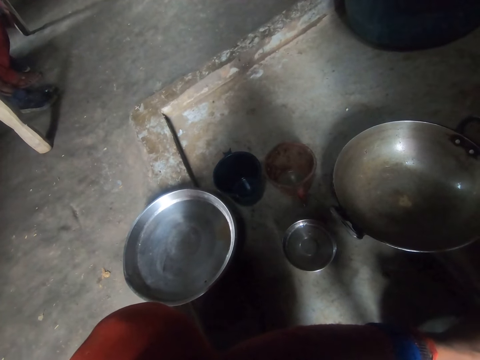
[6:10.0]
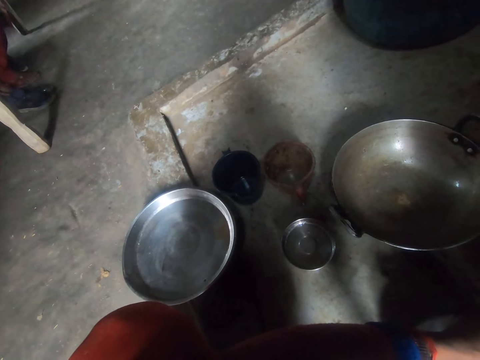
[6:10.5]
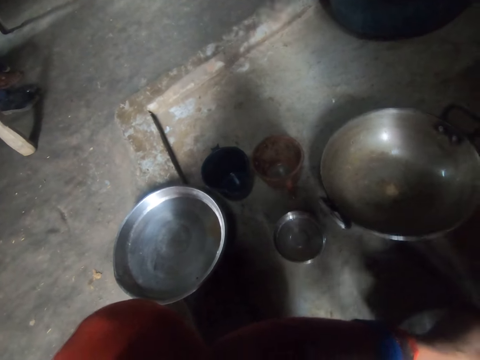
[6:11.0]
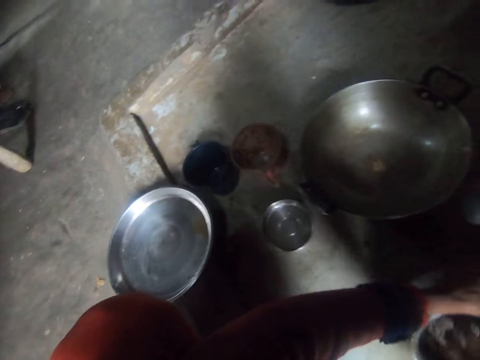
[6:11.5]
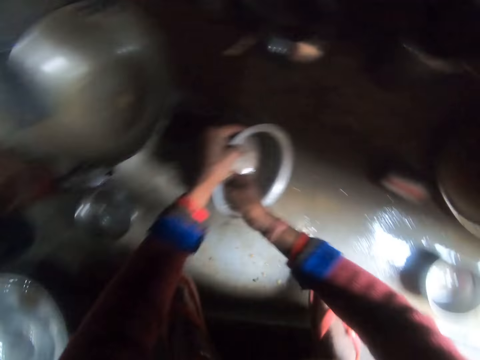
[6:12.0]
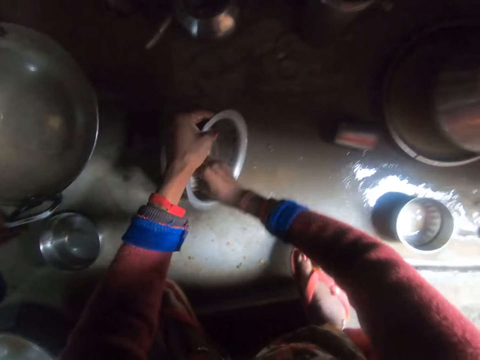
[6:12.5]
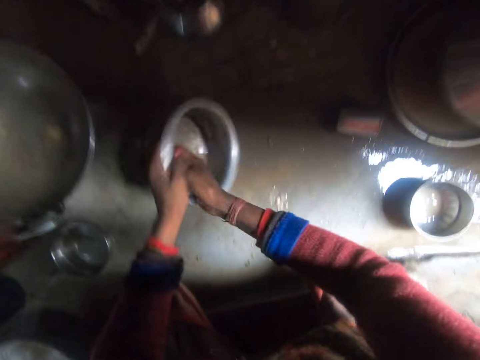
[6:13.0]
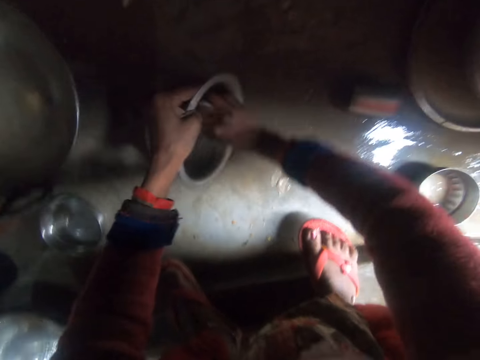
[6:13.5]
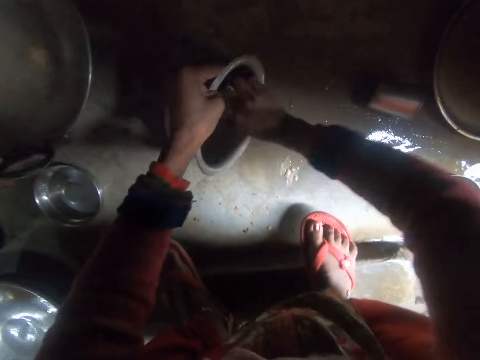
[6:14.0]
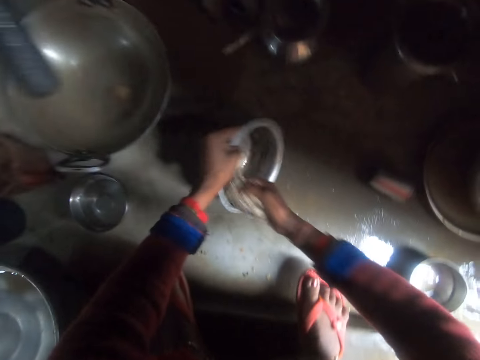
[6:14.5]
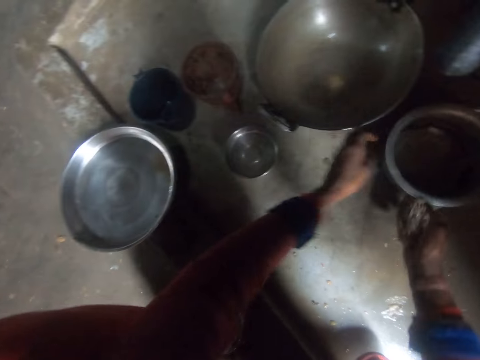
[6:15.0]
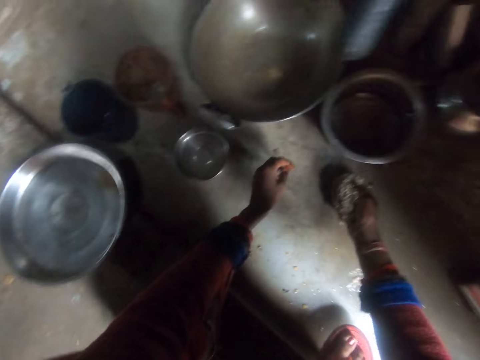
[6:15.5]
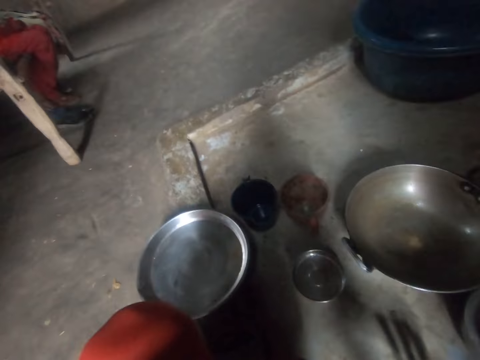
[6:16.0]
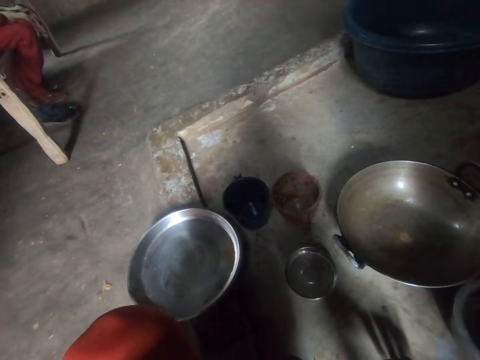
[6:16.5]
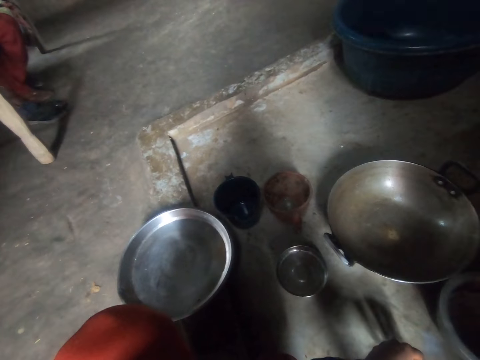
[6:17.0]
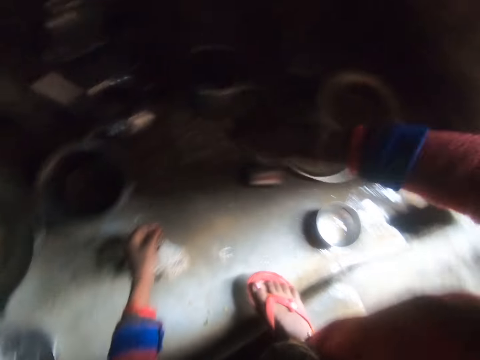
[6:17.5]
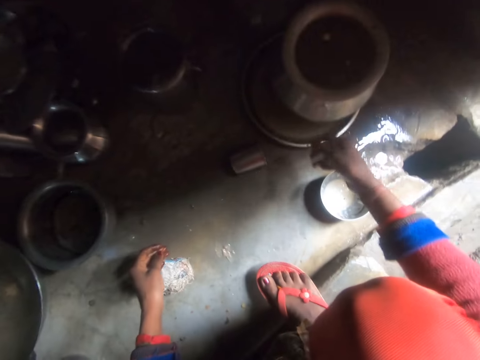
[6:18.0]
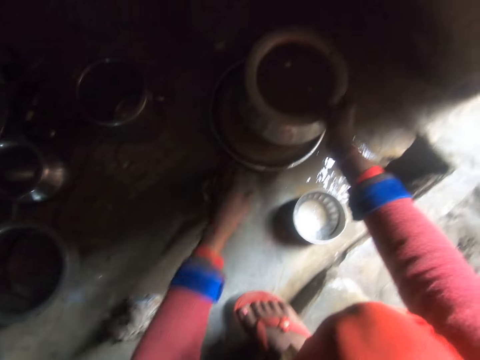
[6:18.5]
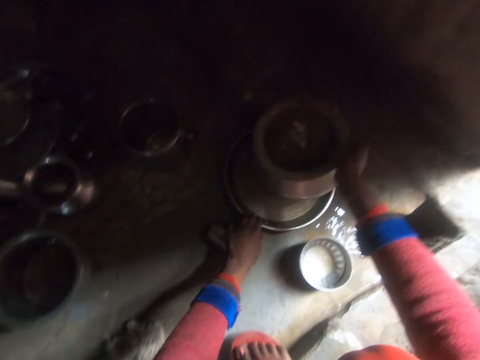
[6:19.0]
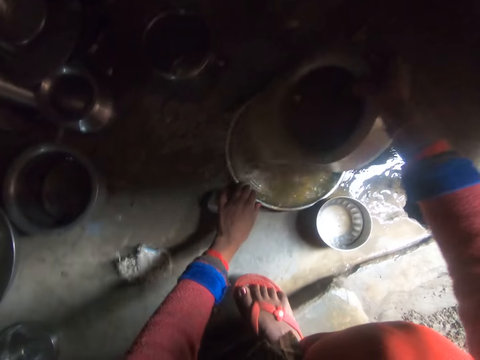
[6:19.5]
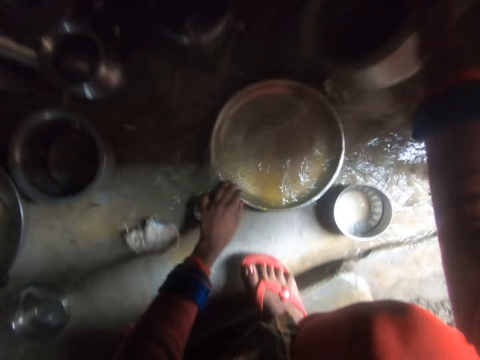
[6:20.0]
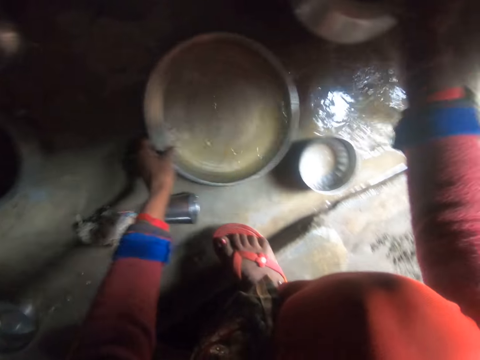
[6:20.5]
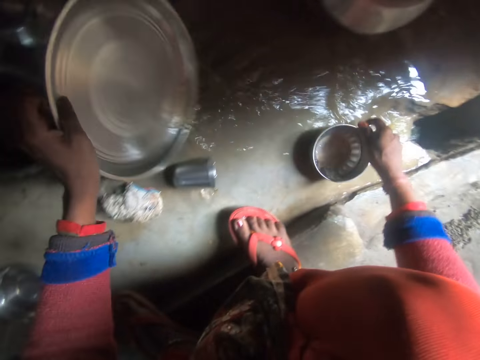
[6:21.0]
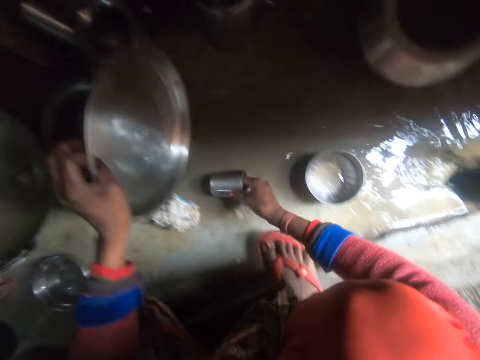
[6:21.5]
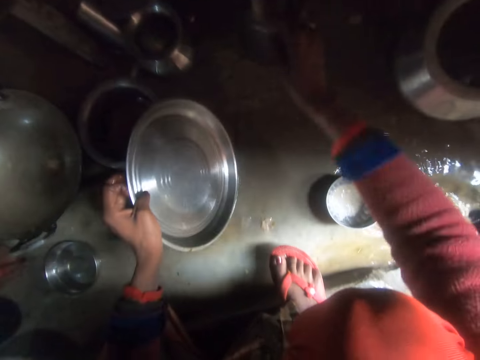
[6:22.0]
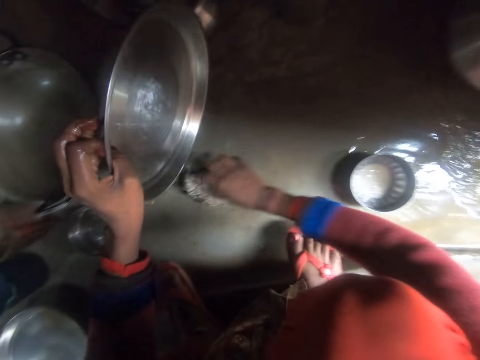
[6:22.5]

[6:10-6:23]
The camera wearer washes the pot. They put the pot down. They shift the stainless steel pot. They turn around. They touch the pot and a tray. They pull the tray with the stainless steel pot in it. They pour the water in the stainless steel pot in the tray. They drop the stainless steel pot. They take the tray. They pour the water in the tray on the floor. They pick up a water glass or cup. They throw the cup. They take the glass away.

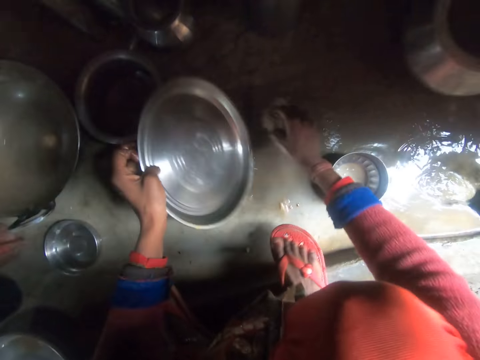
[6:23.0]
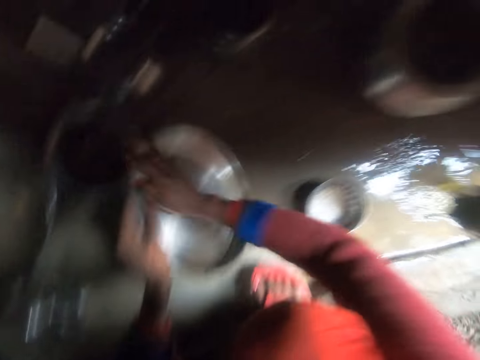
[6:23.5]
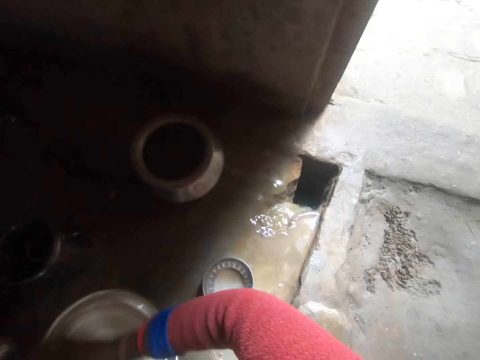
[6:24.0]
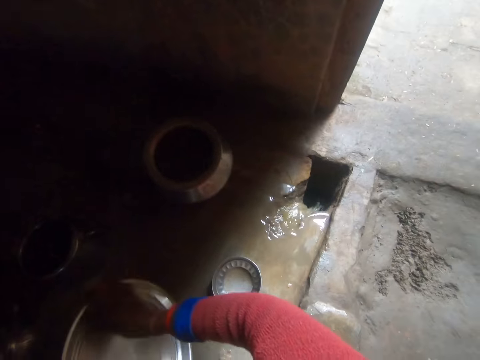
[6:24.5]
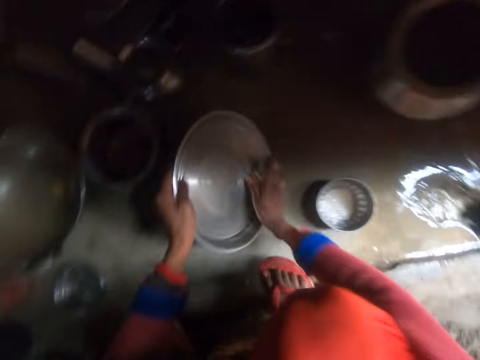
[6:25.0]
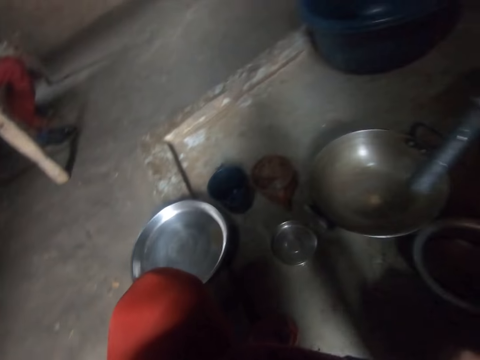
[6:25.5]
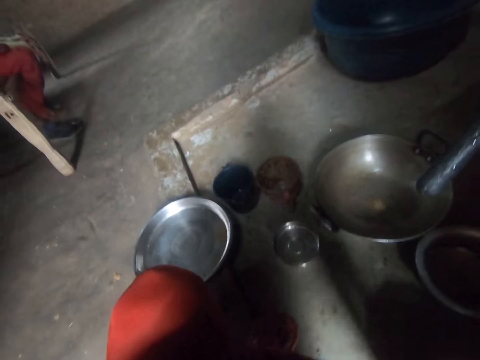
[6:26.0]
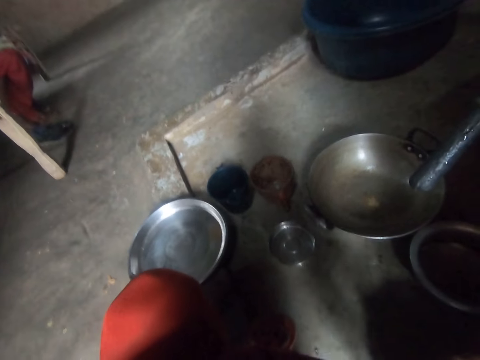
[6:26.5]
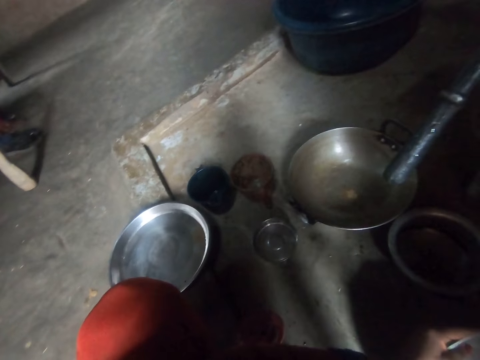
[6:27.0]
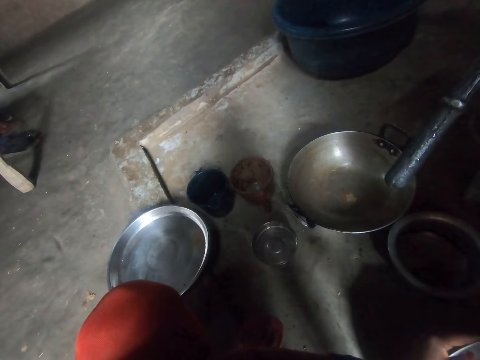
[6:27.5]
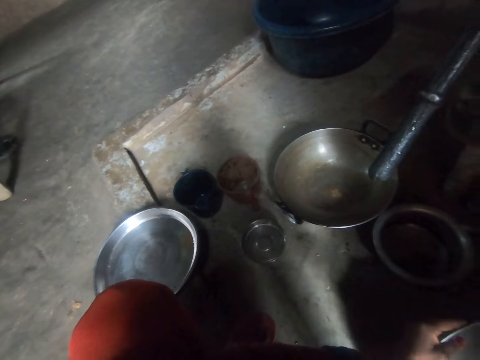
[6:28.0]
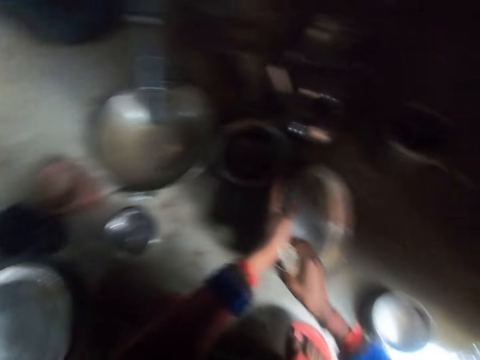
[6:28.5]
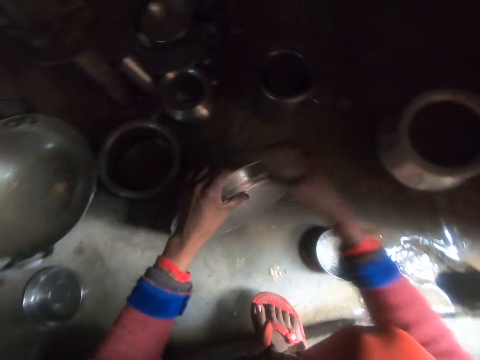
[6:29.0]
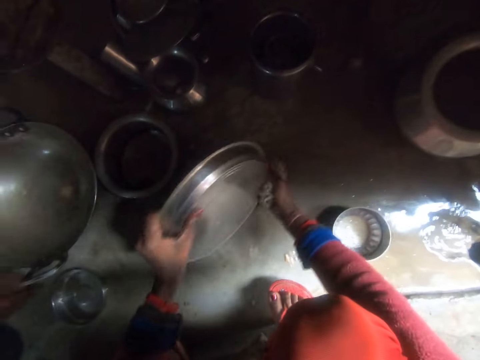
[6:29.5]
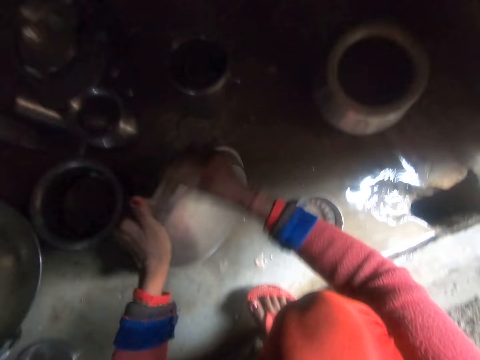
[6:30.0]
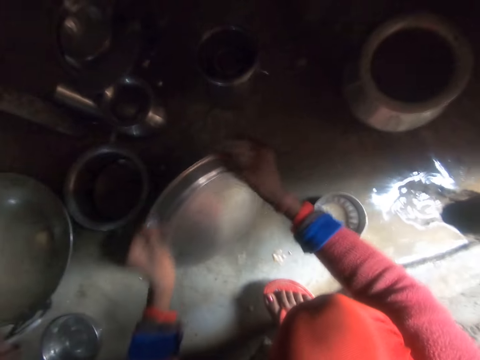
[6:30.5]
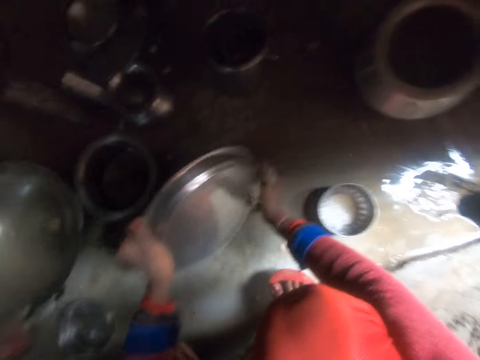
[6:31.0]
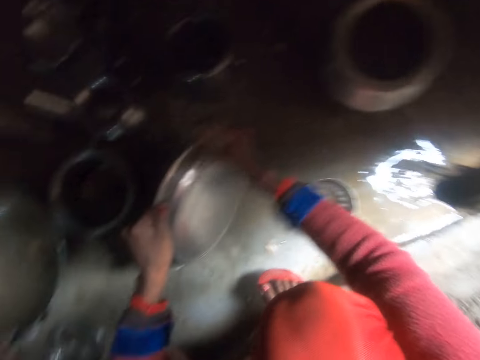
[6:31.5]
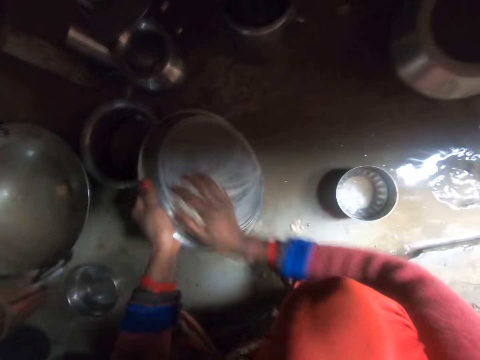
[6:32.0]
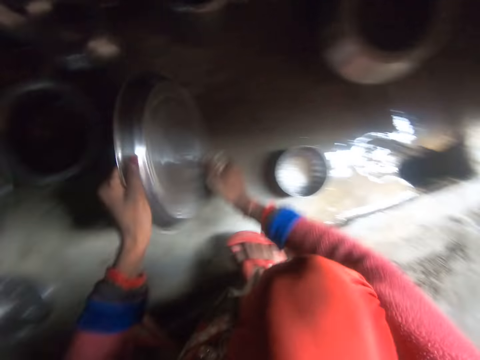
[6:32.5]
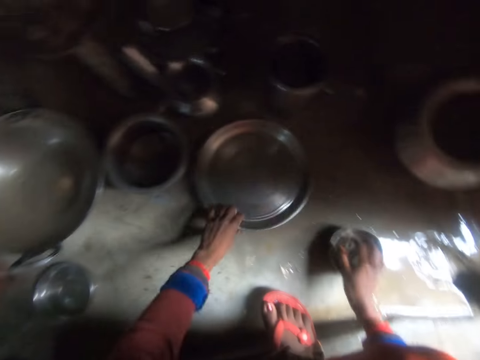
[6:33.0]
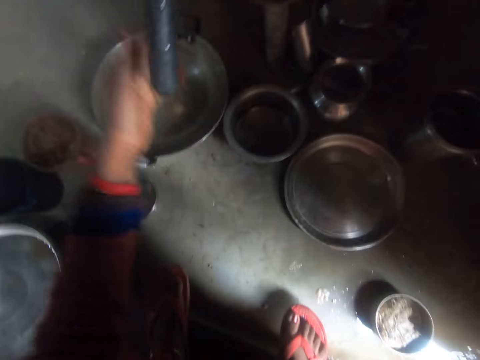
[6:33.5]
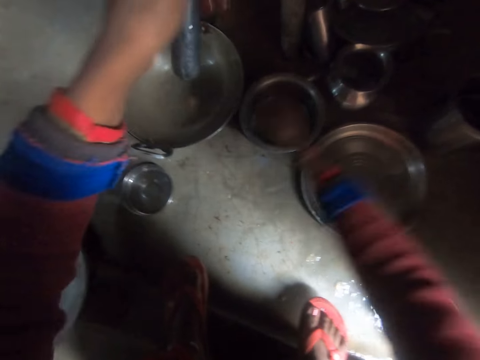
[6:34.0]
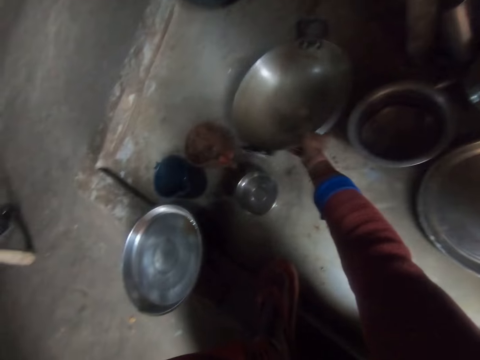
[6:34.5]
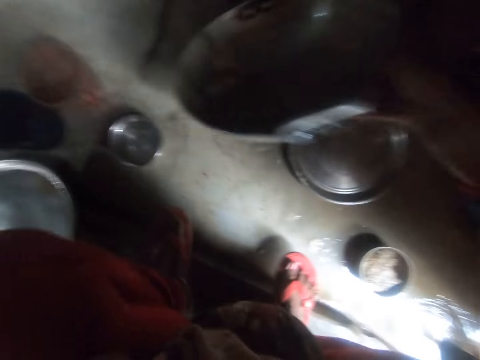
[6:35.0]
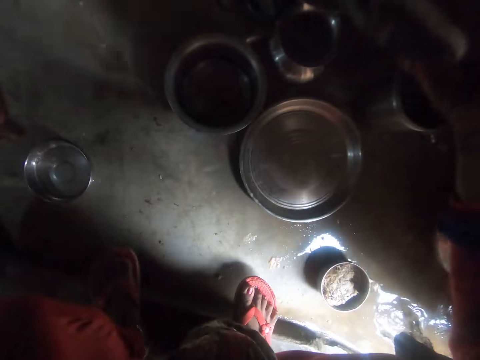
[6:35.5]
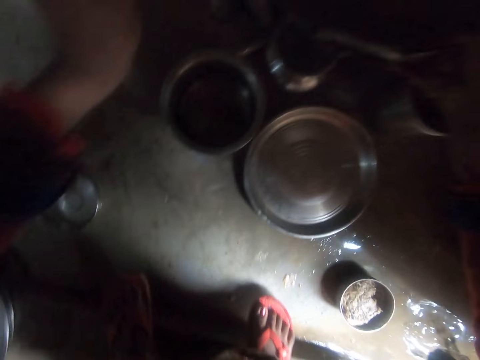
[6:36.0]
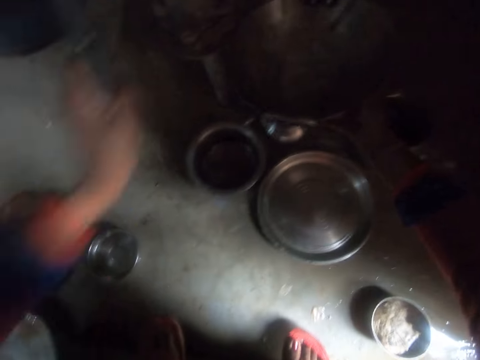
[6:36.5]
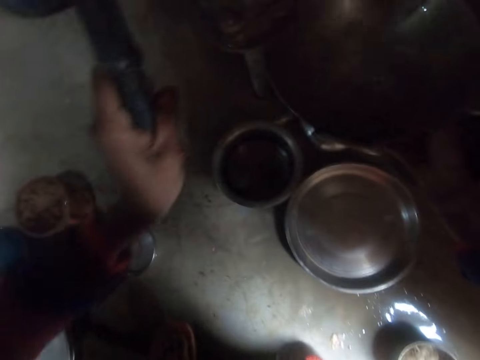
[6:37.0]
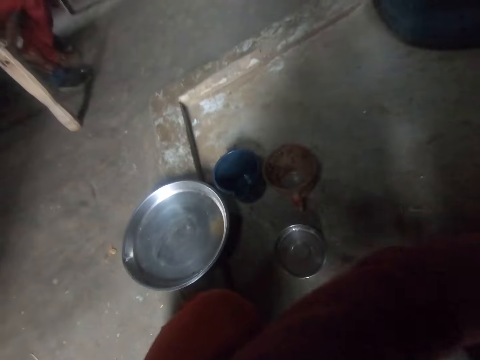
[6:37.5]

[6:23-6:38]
The camera wearer picks up a sponge. They wash the tray. They turn around. They wash the tray. They drop the tray and the sponge. They pull a lever. They pick up the wok. They pump water into the wok. They pour water on the wok.
